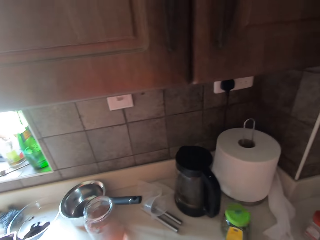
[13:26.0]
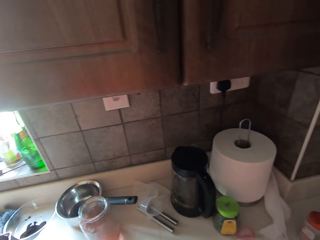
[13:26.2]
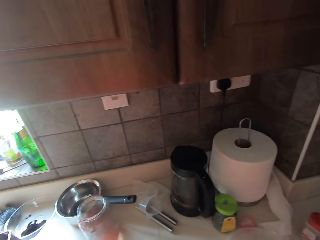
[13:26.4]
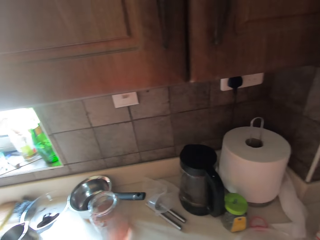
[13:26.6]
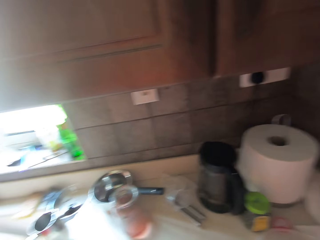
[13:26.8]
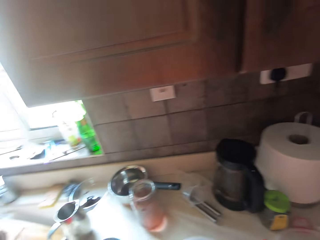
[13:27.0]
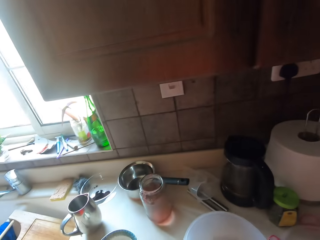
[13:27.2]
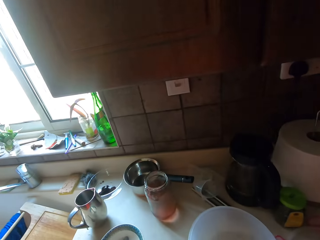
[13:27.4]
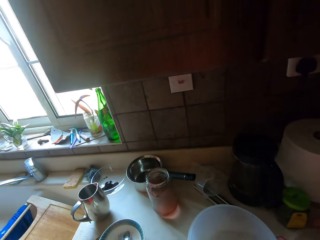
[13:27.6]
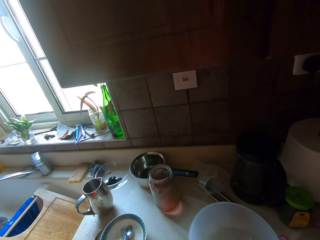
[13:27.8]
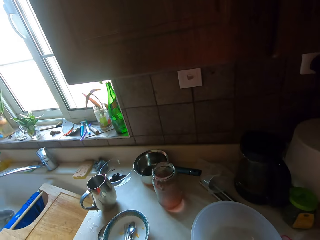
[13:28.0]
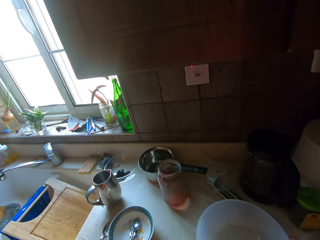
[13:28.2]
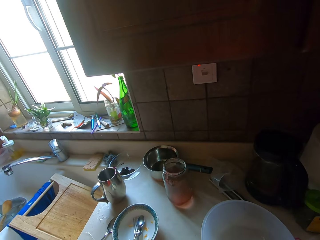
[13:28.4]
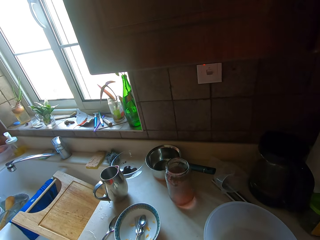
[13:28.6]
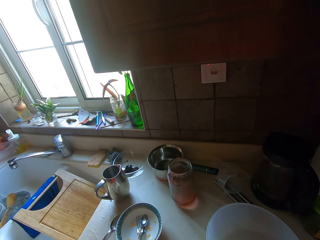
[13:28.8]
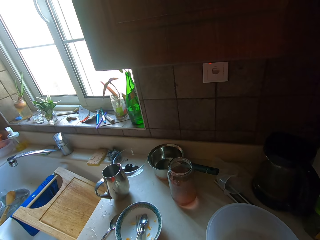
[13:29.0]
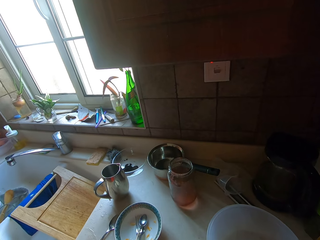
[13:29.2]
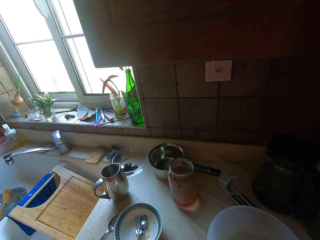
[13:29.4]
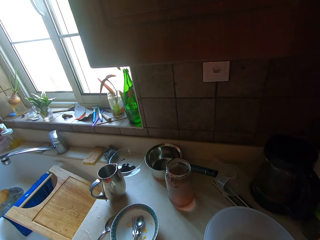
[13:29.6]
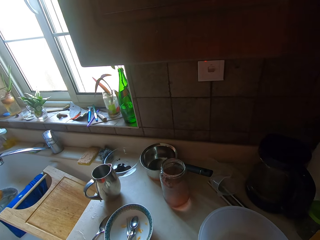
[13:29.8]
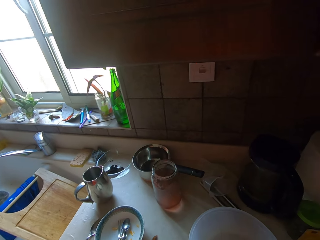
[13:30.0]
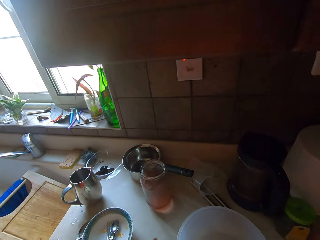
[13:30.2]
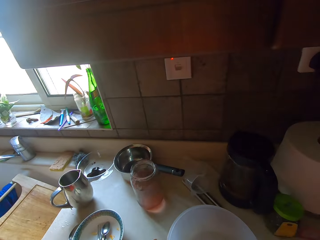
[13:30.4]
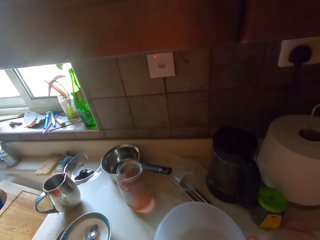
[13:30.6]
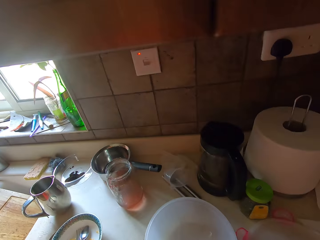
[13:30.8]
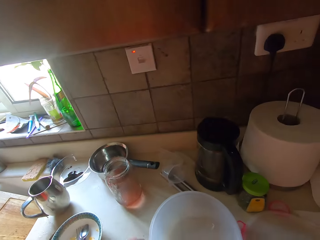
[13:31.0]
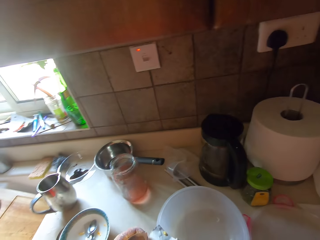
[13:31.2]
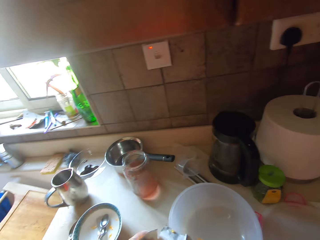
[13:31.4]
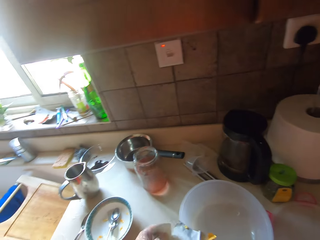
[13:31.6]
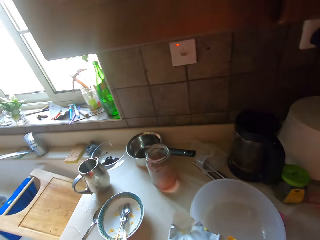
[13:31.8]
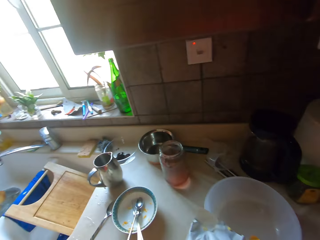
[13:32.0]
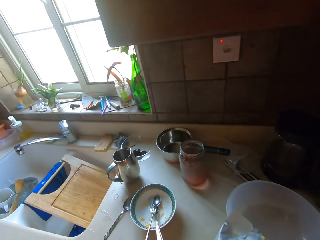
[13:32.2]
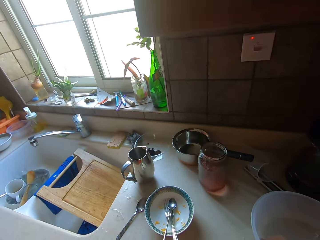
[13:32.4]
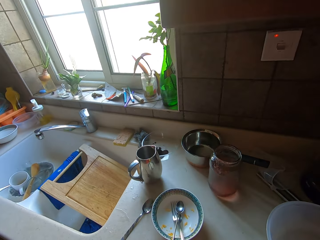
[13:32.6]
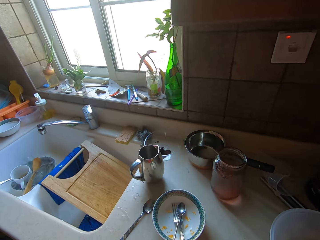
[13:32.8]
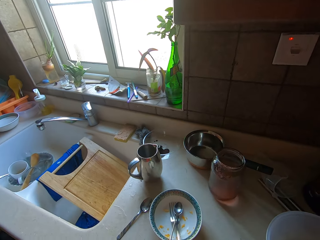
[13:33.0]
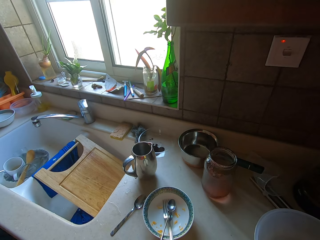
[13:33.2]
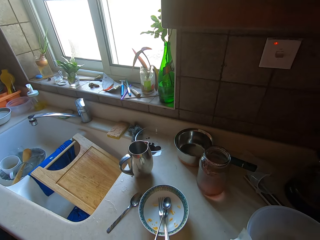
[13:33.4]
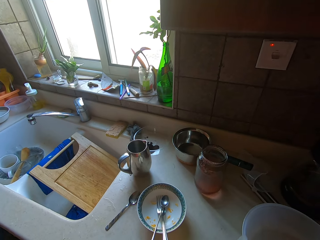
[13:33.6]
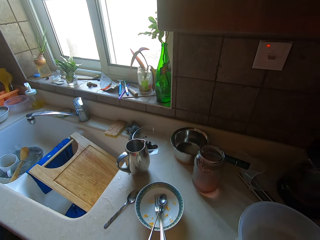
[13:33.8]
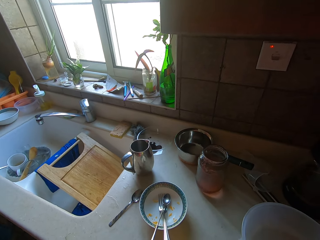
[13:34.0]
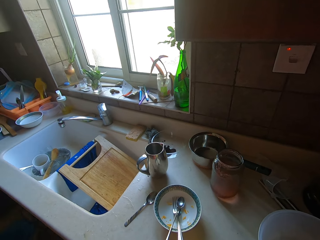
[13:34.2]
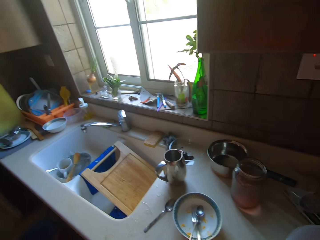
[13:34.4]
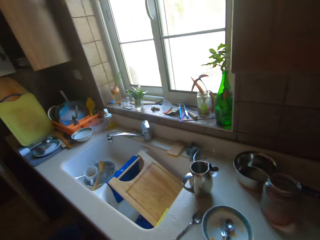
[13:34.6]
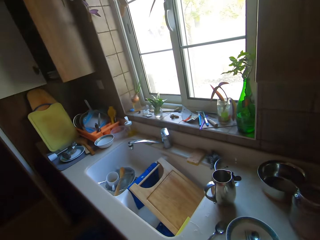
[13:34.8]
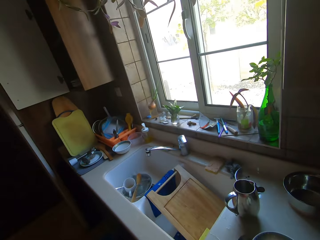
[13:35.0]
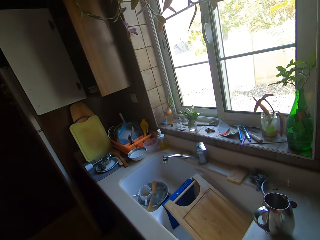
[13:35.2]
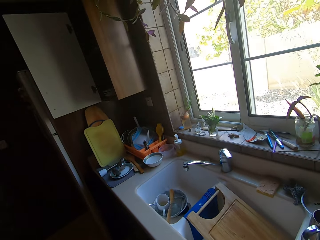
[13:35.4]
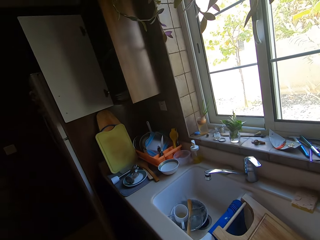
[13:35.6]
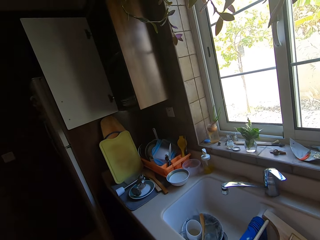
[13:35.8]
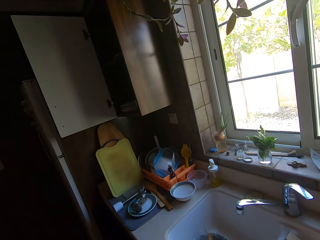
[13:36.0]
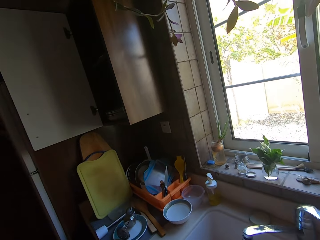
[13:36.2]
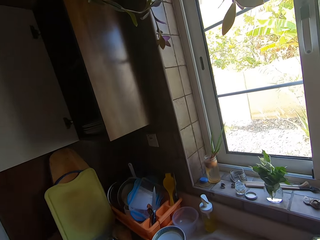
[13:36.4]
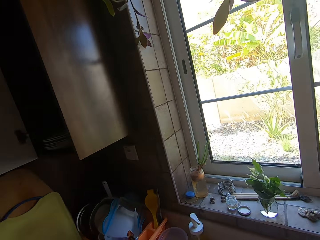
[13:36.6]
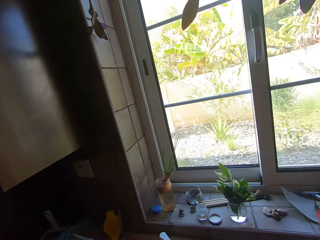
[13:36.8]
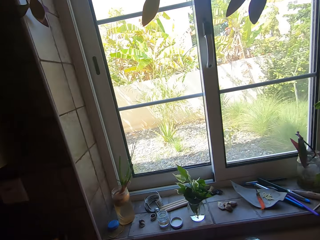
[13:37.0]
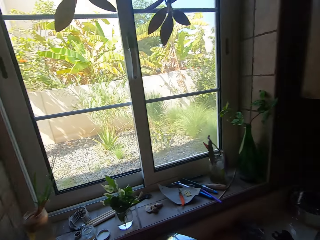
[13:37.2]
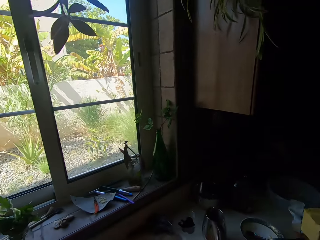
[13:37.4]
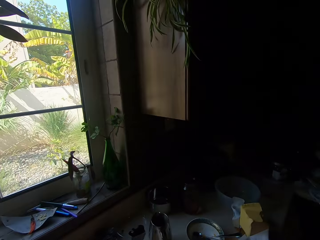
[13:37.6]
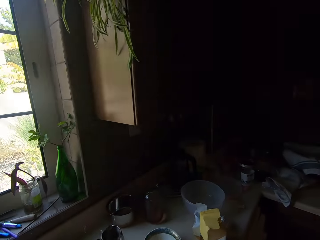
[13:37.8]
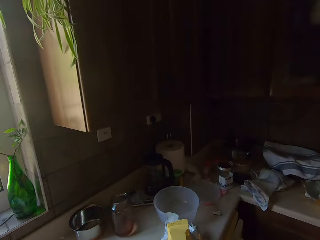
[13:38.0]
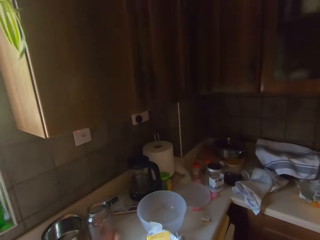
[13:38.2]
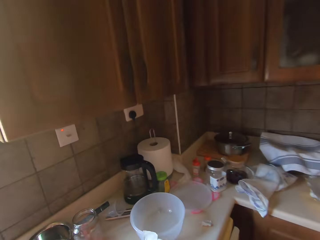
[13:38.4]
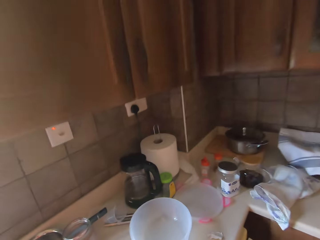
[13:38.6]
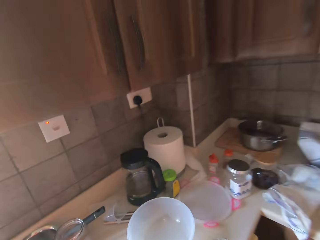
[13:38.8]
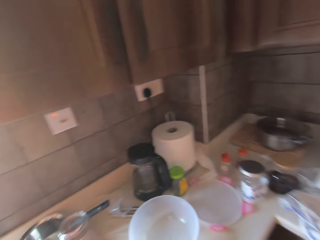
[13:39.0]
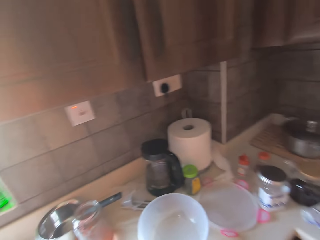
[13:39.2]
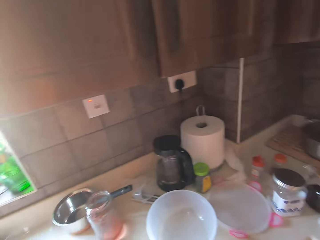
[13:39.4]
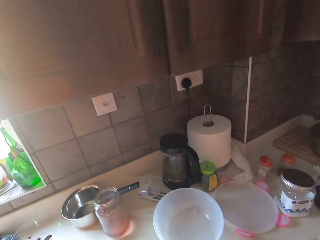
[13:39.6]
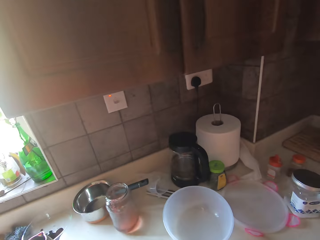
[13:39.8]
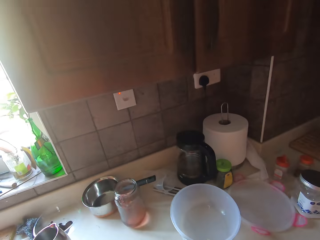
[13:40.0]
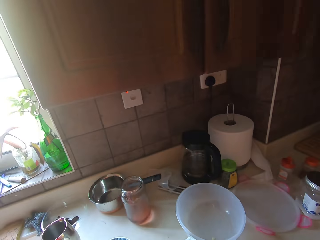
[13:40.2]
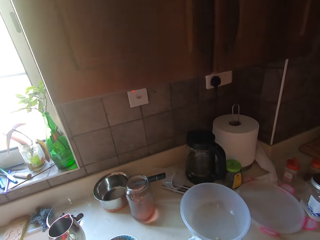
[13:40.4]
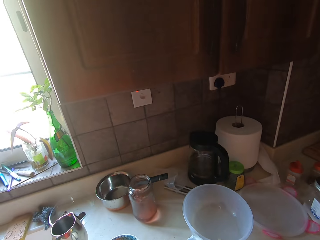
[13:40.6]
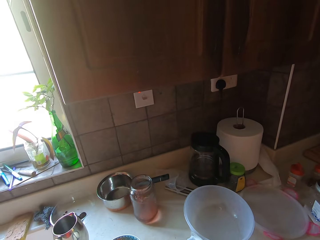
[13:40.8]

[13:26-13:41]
The camera wearer pushes a glass tin on the kitchen bench. They push a bowl or dish on the kitchen bench. They pour something in the dish. They walk to the sink. They walk right.

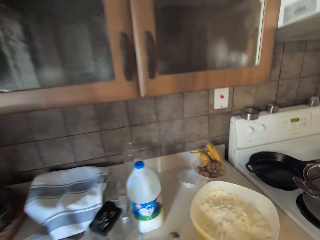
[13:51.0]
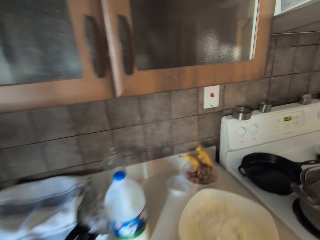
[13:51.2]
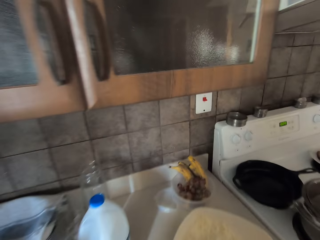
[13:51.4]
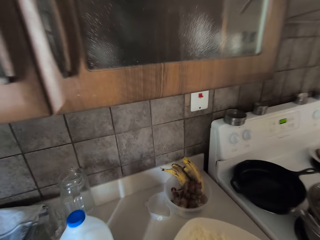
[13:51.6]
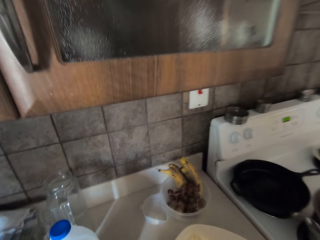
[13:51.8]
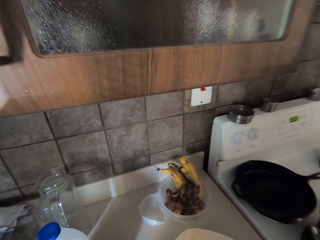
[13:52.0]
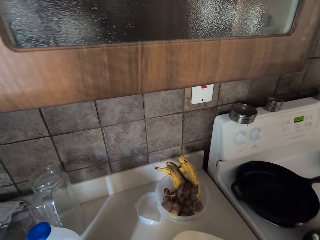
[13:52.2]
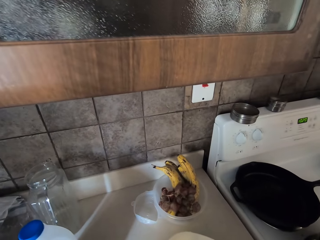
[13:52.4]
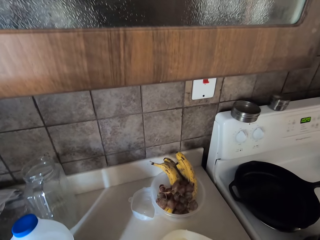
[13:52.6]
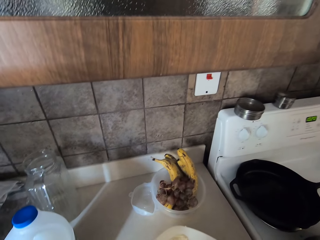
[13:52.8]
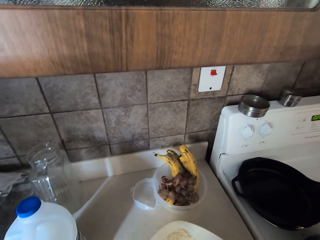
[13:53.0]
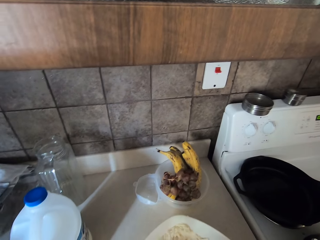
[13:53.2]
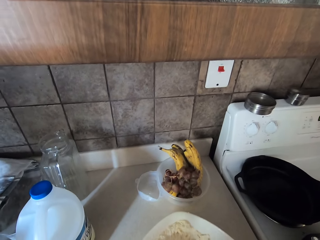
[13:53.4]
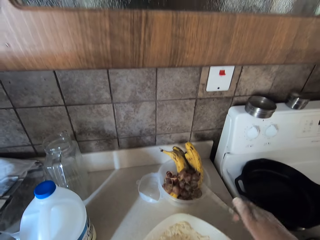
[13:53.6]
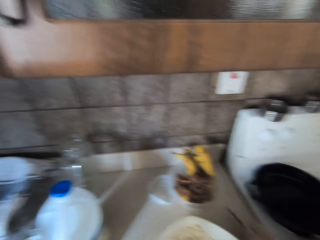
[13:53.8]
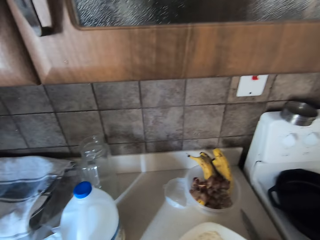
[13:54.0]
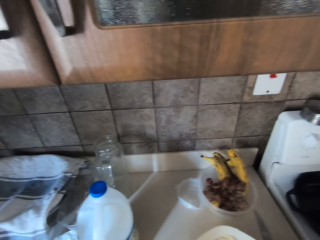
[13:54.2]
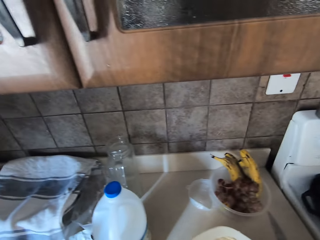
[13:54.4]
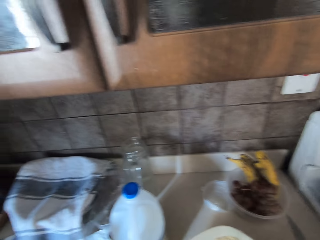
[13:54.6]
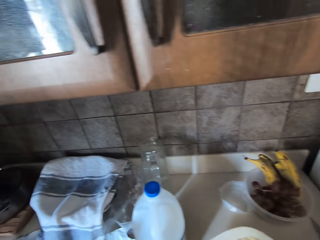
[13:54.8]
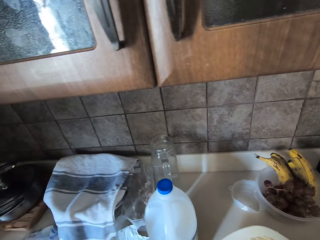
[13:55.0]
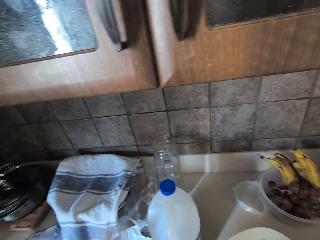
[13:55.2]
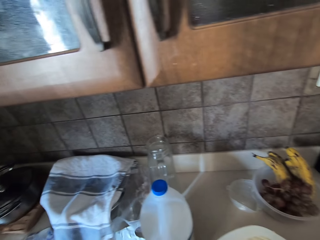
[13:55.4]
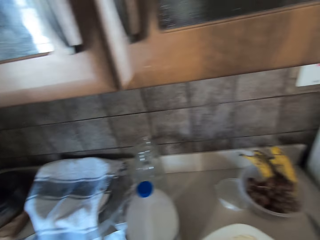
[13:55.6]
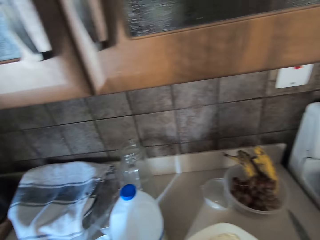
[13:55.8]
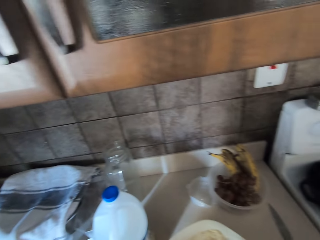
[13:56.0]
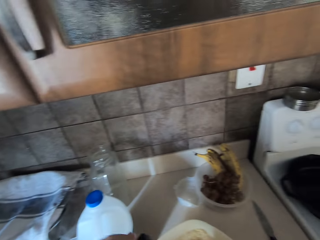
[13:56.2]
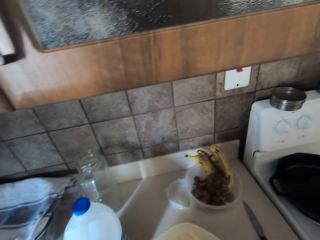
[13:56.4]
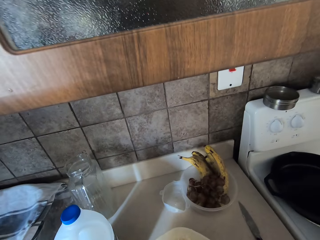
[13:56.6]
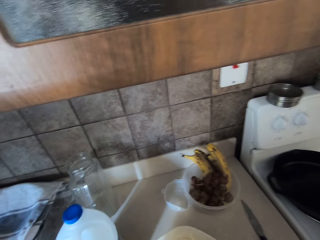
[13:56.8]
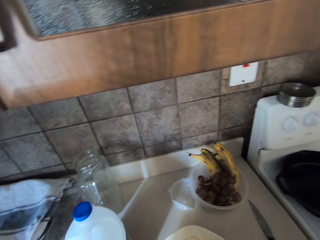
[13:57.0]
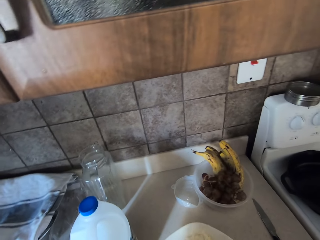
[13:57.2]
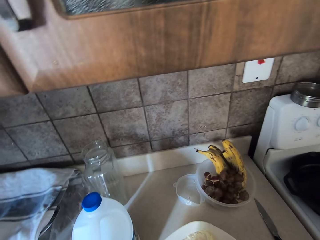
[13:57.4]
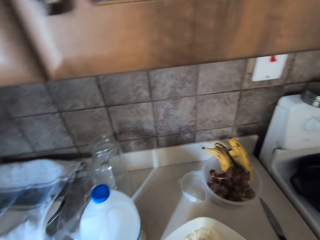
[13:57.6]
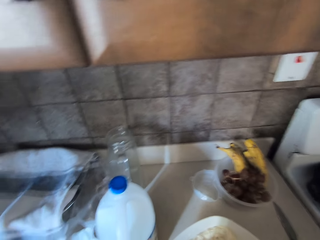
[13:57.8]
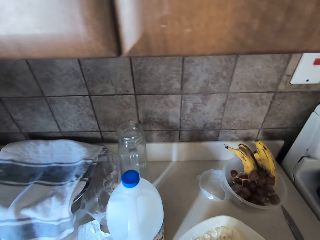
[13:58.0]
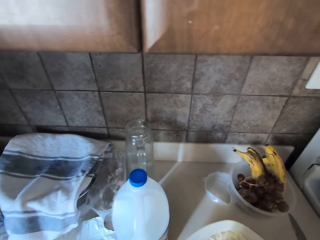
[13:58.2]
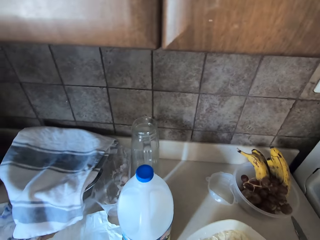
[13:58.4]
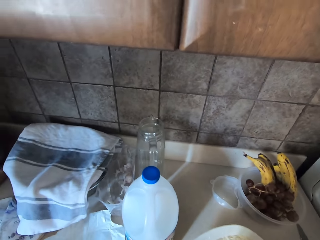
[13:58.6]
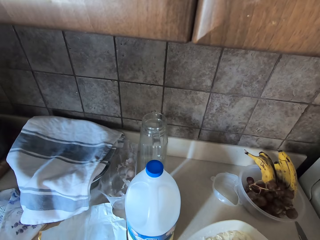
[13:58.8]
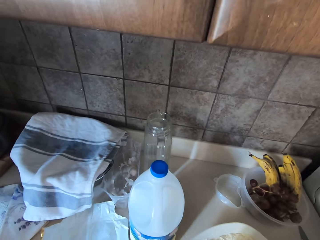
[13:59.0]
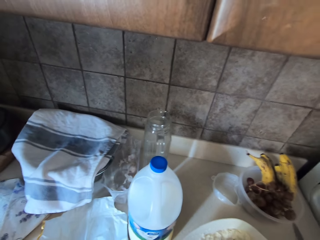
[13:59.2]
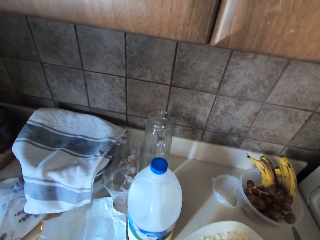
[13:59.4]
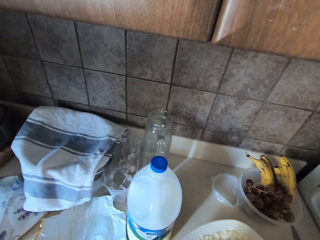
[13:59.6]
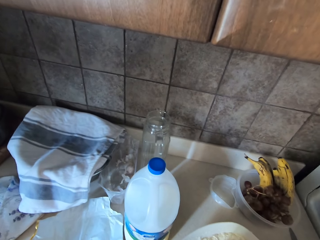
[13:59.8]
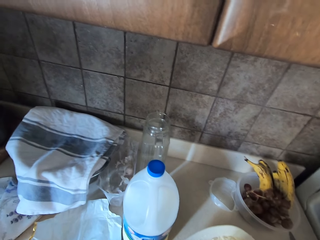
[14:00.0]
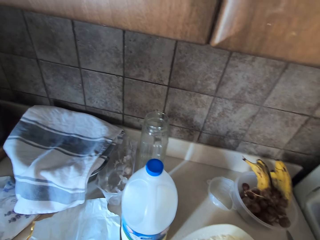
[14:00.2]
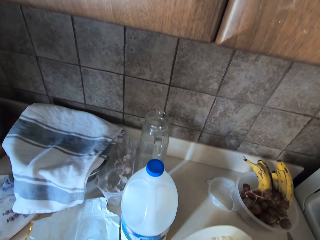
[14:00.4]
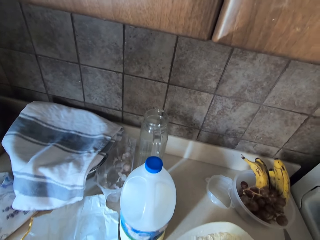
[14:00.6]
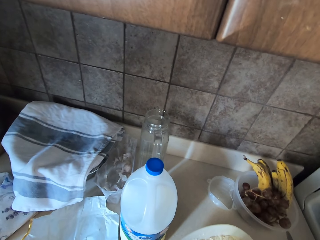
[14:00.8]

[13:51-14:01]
The camera wearer places a knife on the kitchen bench. They push a bowl aside. They pick up the bowl. They pick up something.
